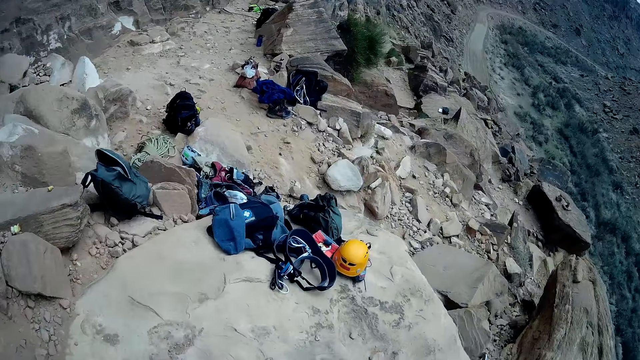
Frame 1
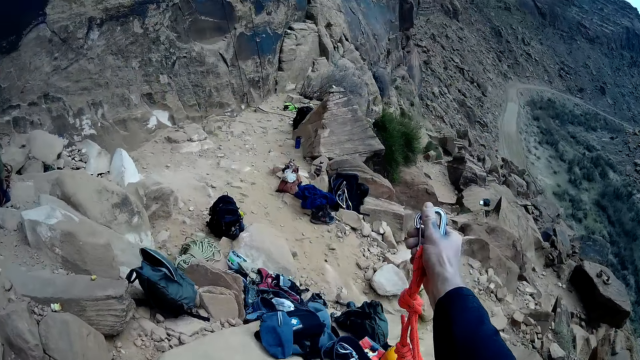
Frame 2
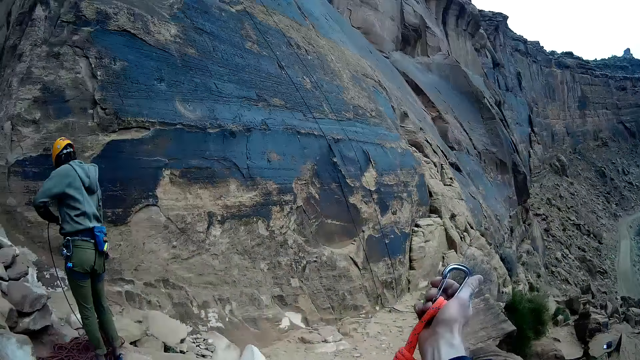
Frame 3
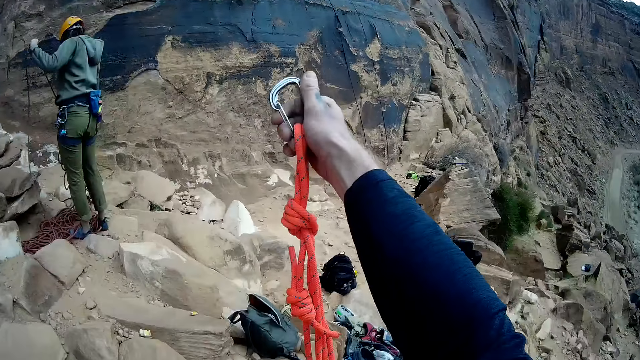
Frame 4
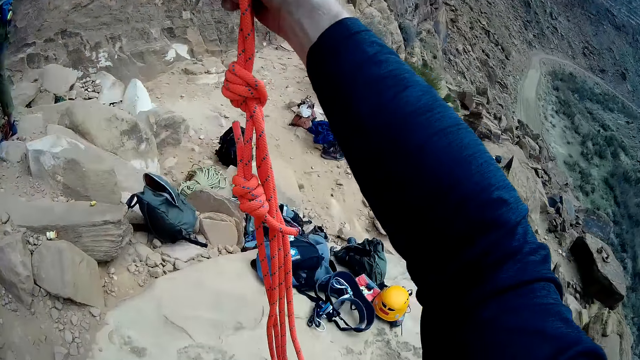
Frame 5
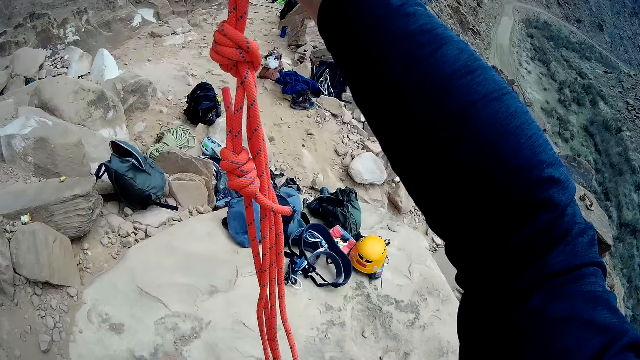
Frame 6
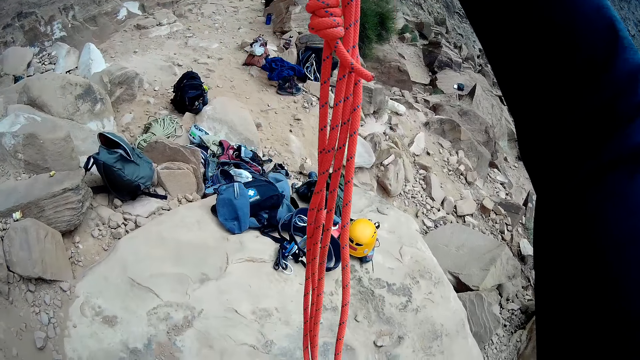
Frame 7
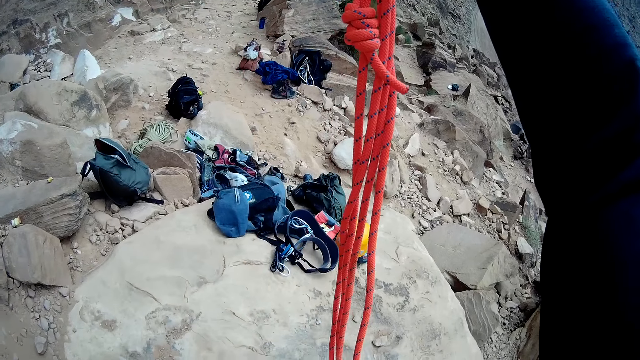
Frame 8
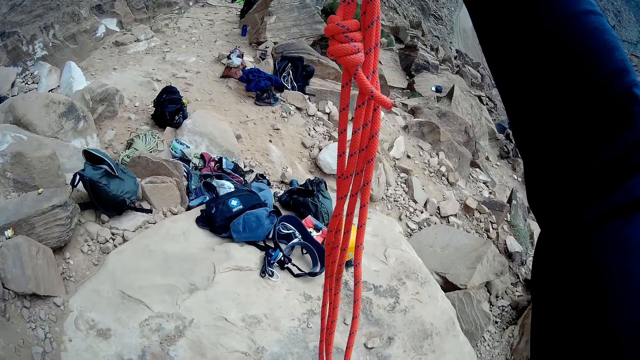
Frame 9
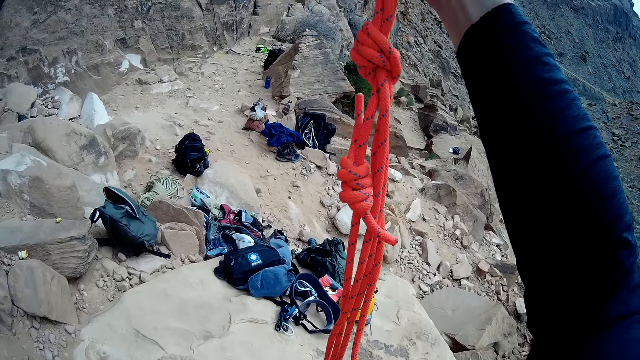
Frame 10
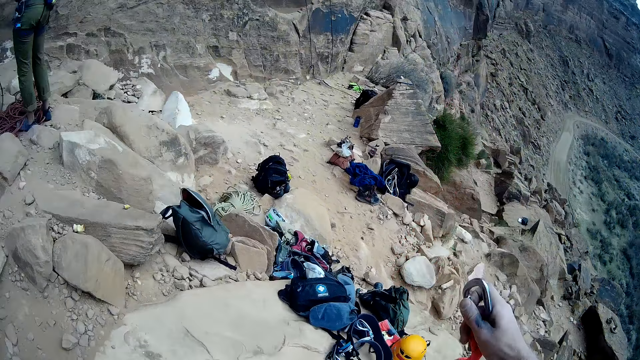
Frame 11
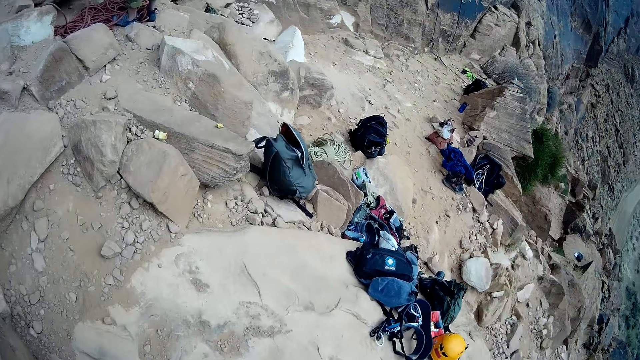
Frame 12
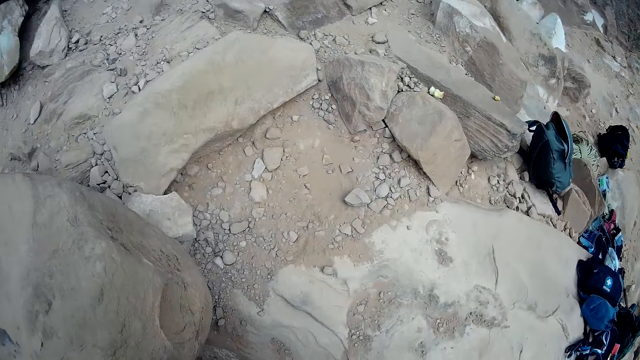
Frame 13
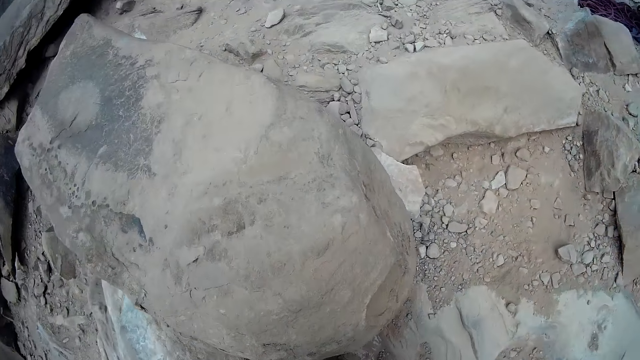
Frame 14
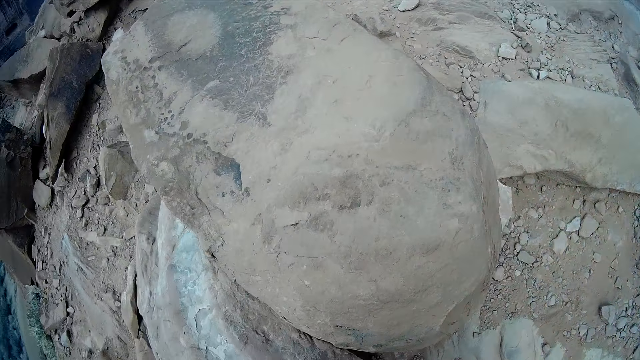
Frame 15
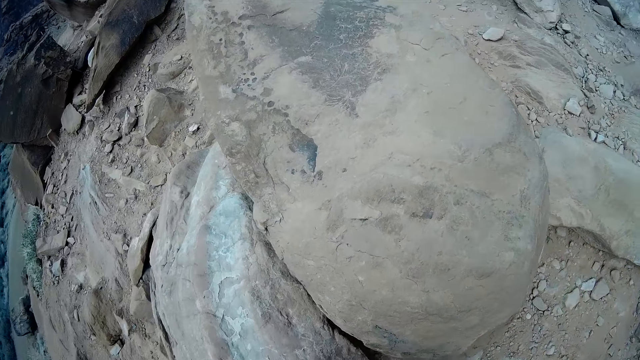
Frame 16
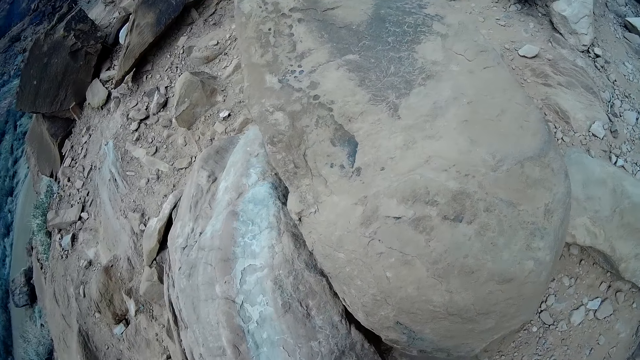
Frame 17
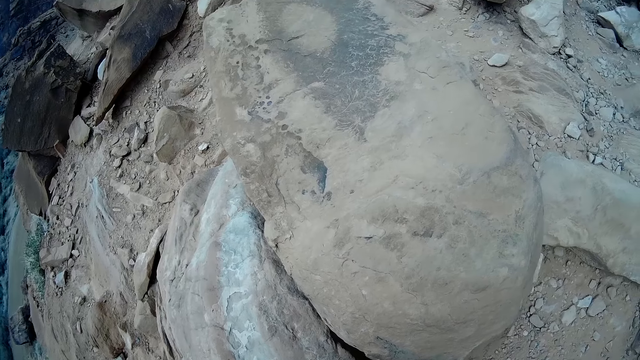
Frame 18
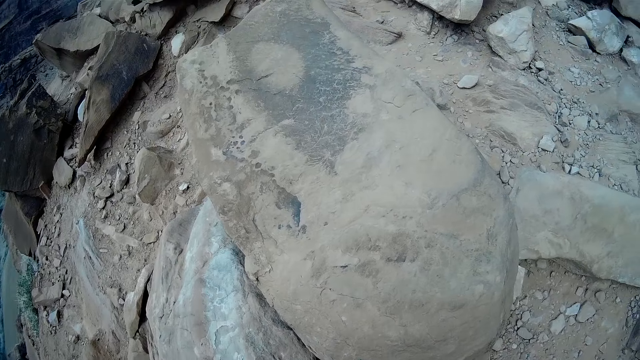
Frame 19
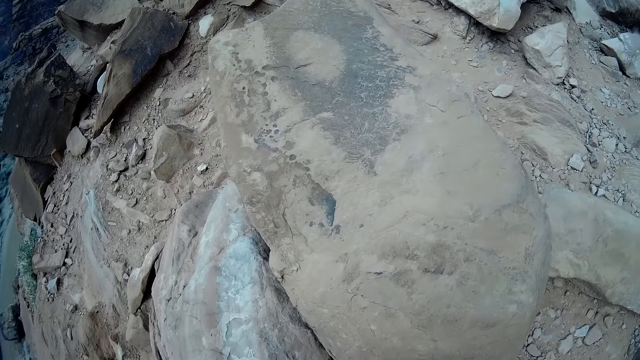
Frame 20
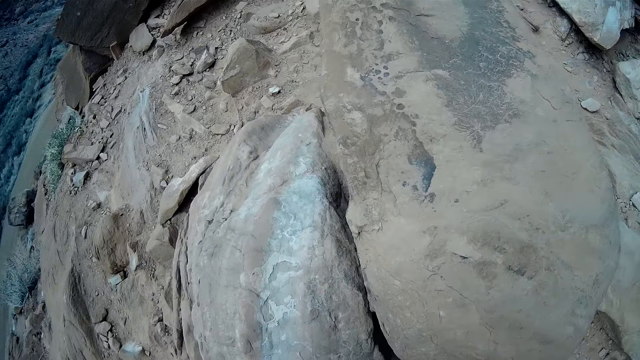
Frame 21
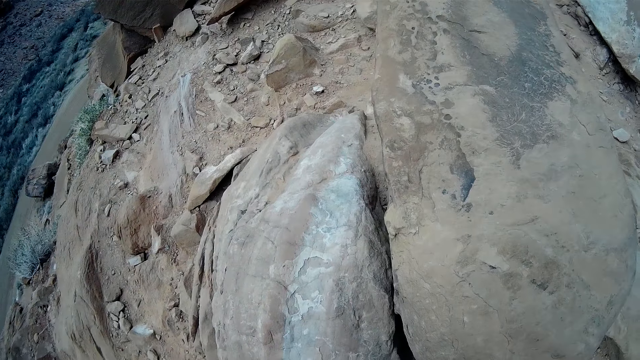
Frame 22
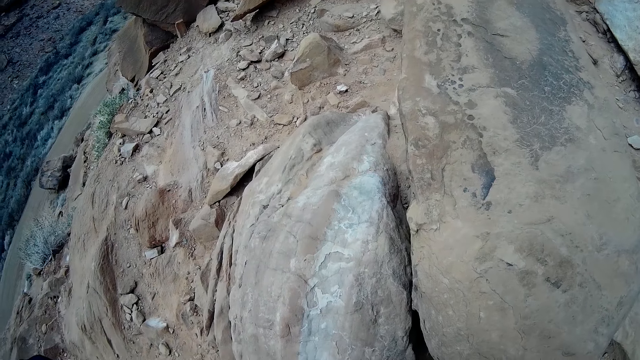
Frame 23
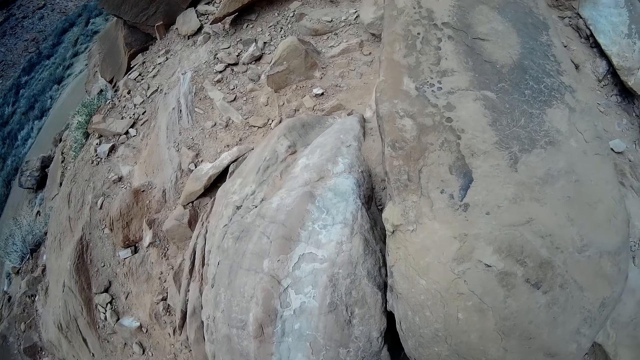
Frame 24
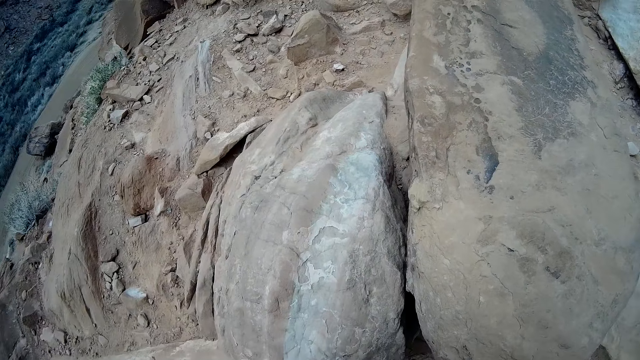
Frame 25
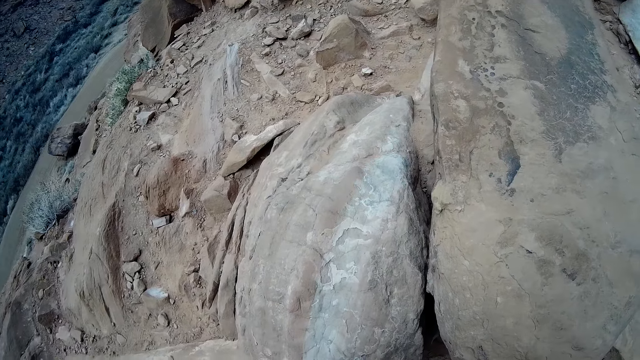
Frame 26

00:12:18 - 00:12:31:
The camera wearer holds up a rope attached to a carabiner with his right hand. He pulls the rope. He lowers his right hand. He looks around.

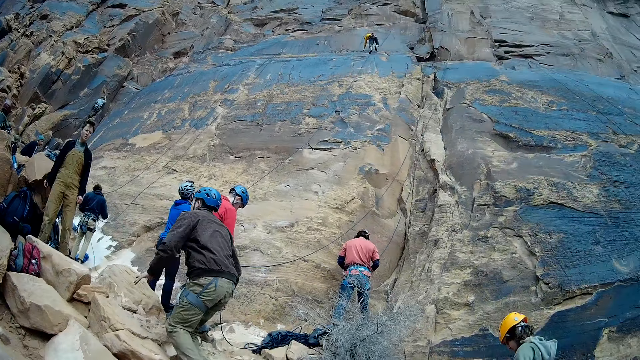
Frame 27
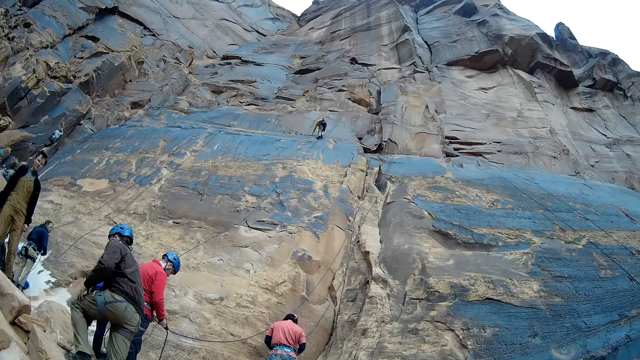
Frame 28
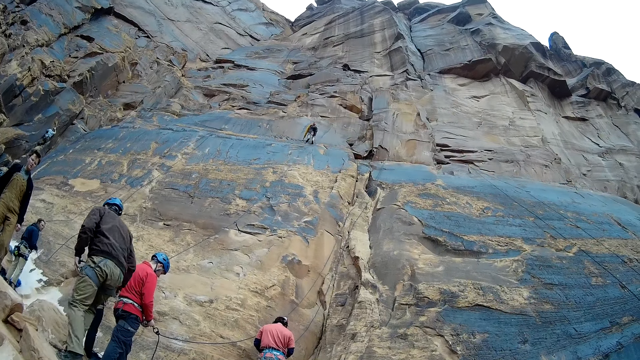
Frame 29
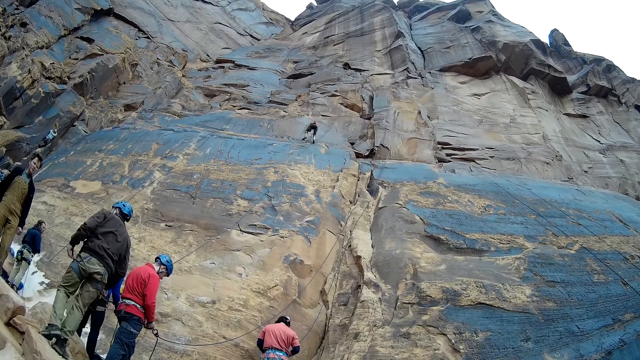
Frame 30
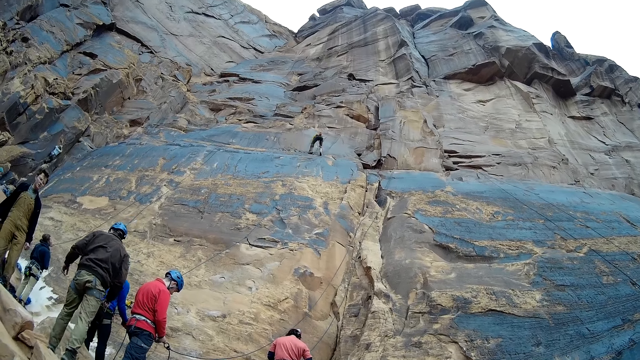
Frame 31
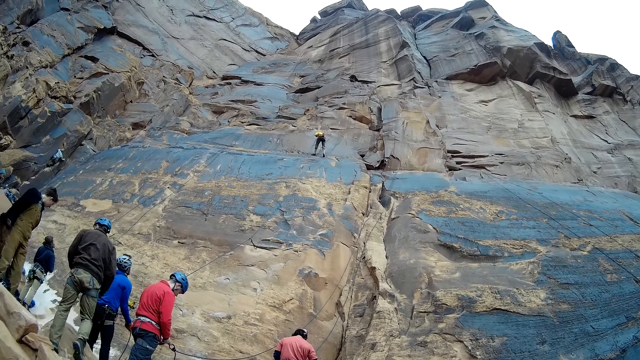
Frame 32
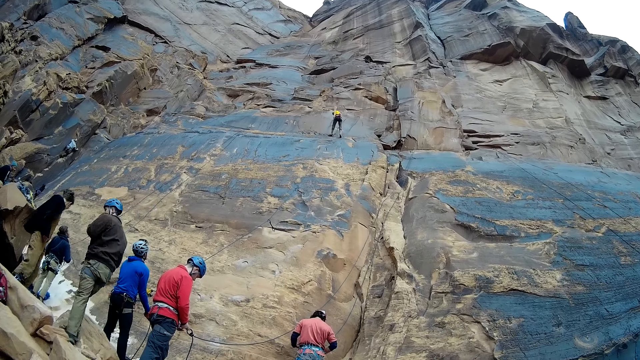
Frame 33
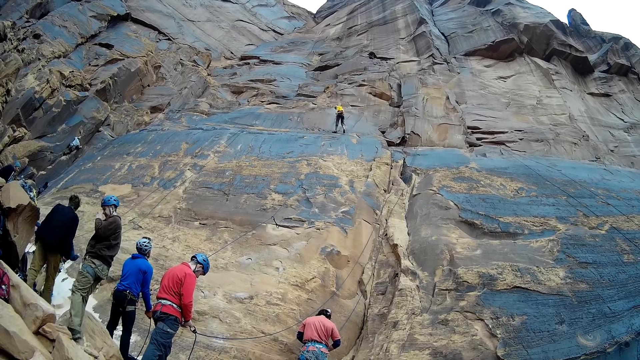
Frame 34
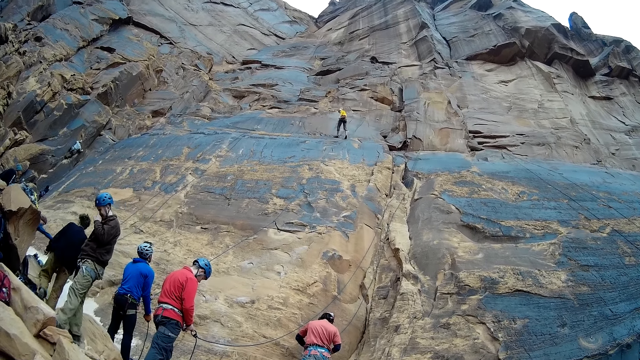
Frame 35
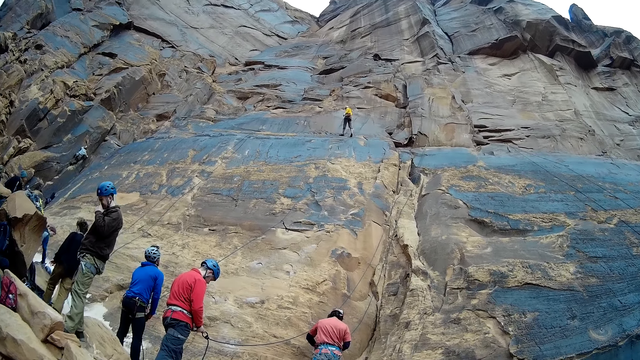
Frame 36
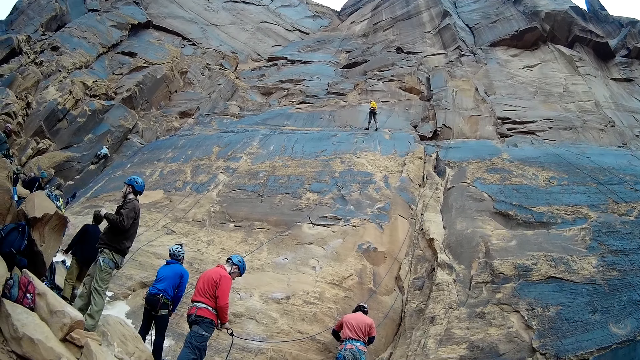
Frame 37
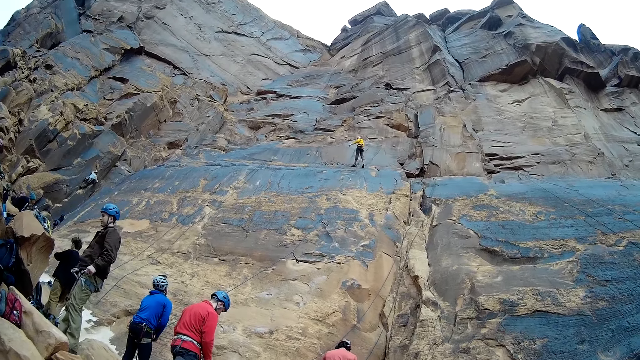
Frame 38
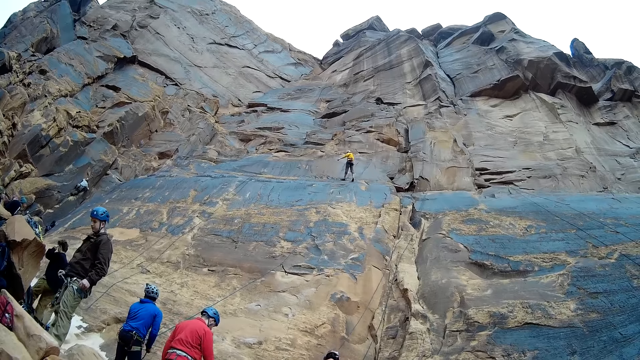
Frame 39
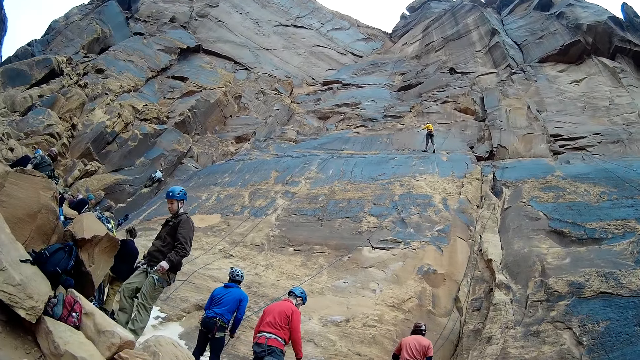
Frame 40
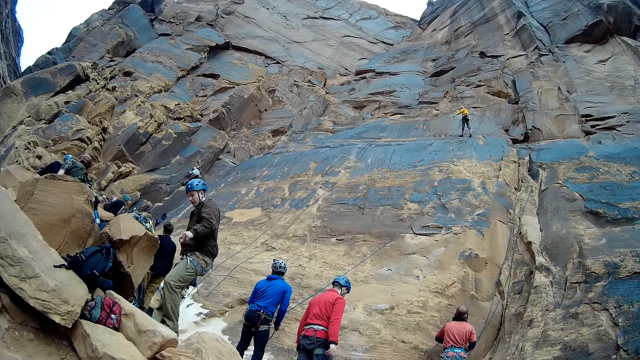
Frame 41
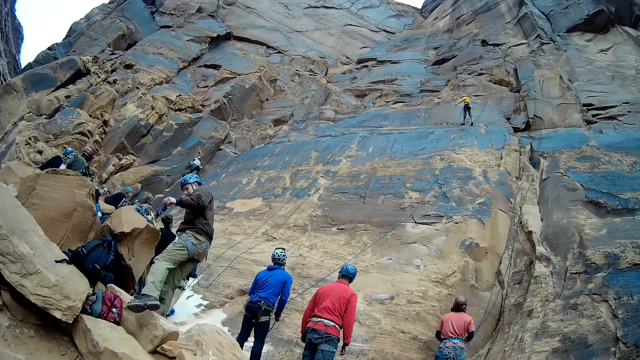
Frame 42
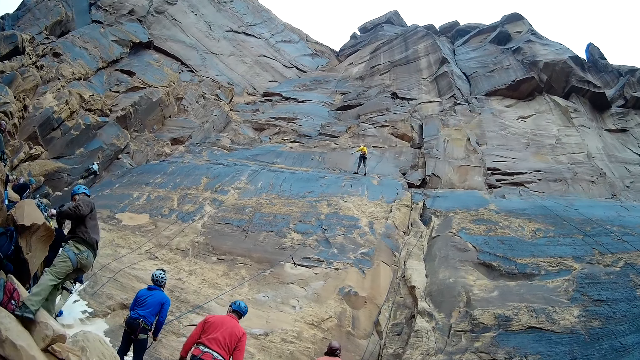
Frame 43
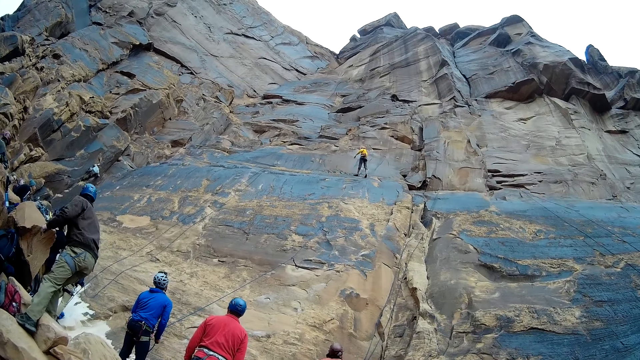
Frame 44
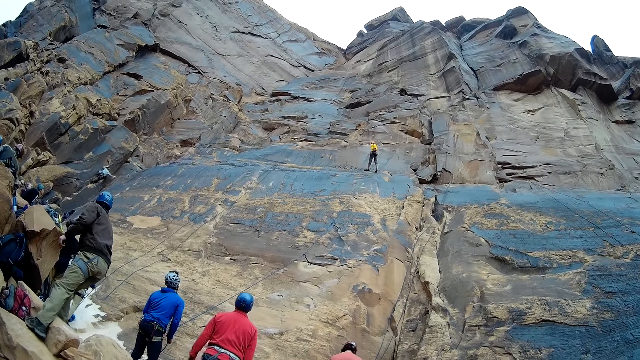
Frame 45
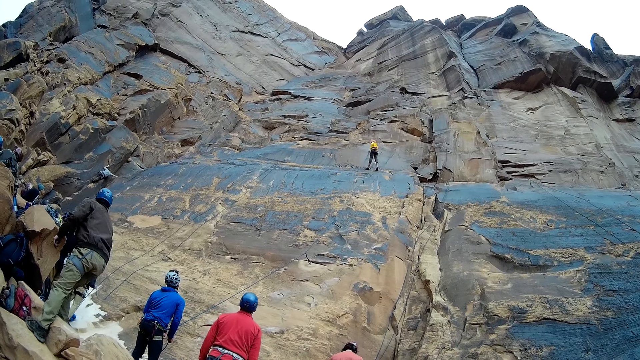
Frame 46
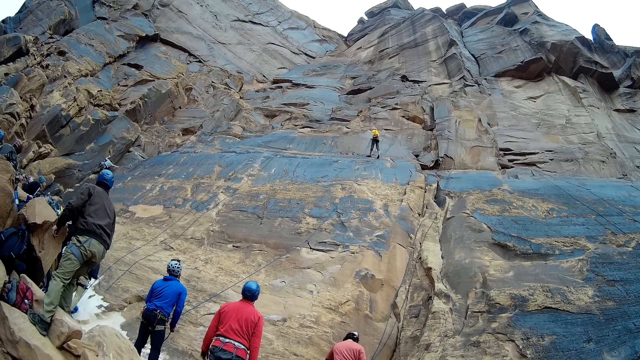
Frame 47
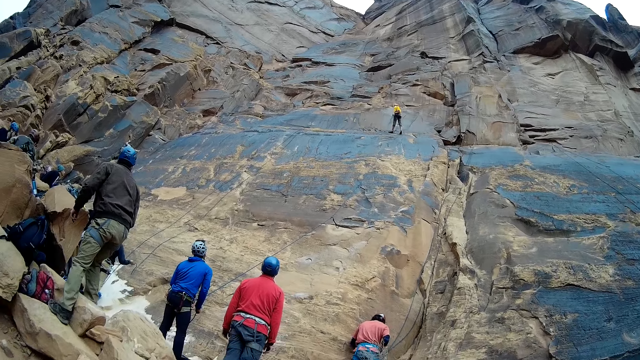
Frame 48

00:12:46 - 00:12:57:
A man walks up the mountain.
